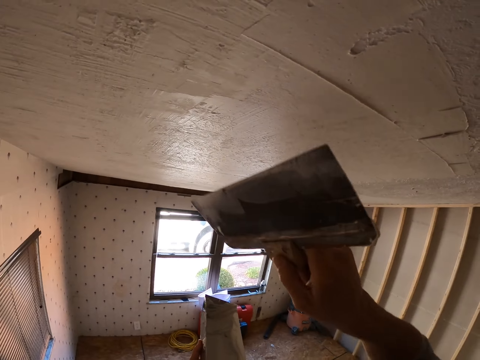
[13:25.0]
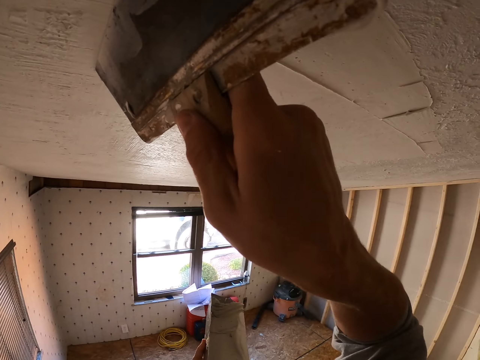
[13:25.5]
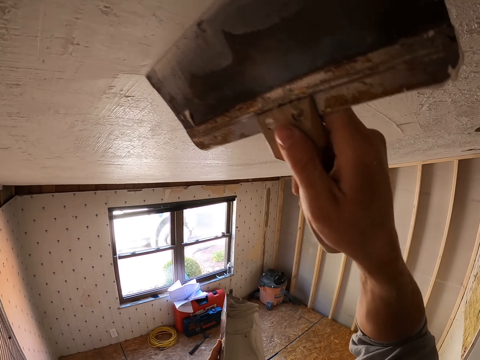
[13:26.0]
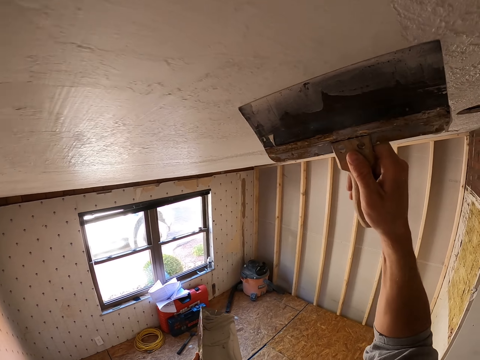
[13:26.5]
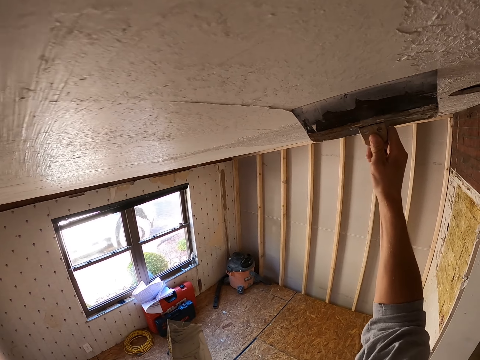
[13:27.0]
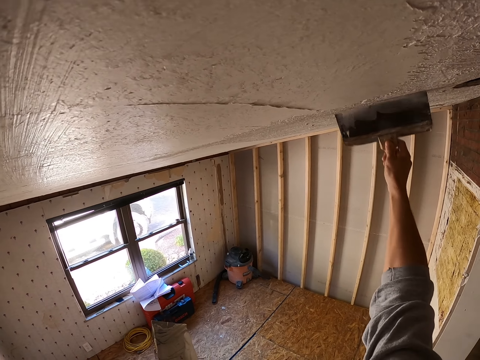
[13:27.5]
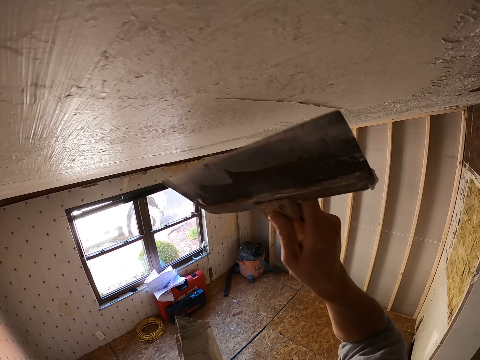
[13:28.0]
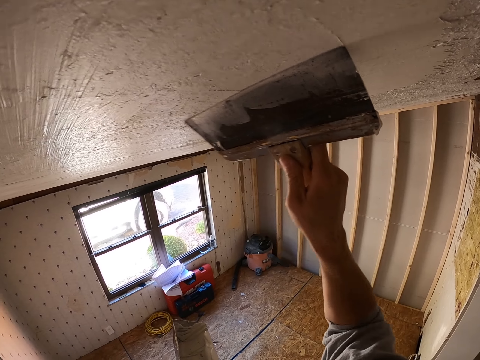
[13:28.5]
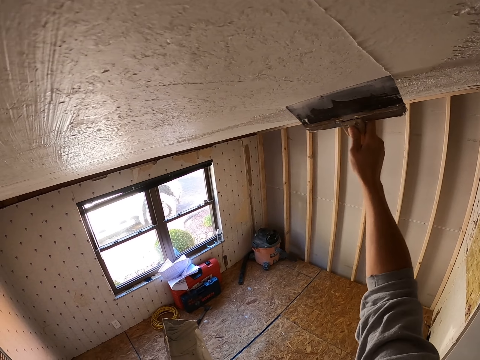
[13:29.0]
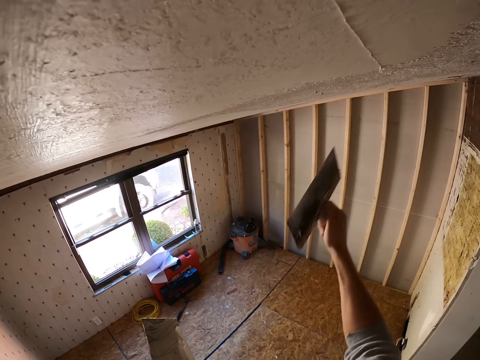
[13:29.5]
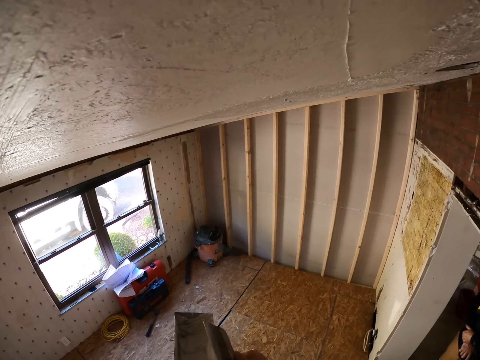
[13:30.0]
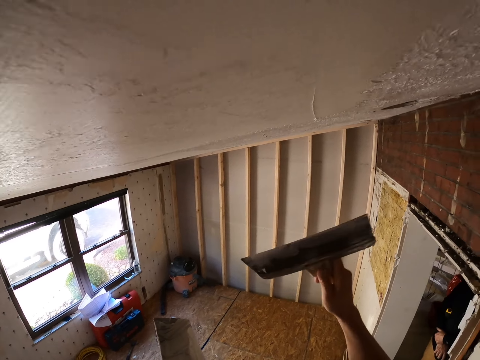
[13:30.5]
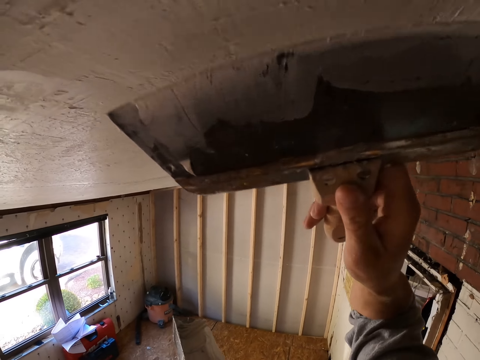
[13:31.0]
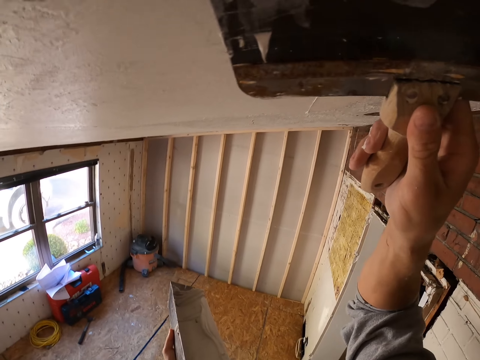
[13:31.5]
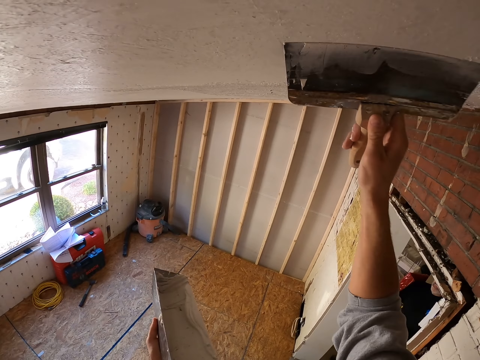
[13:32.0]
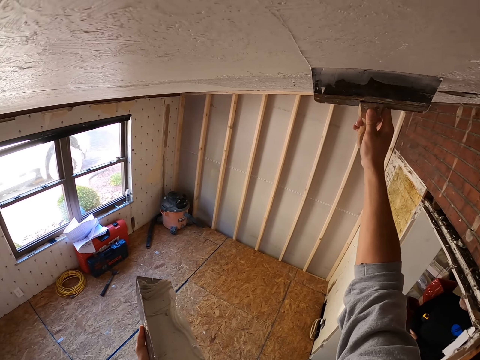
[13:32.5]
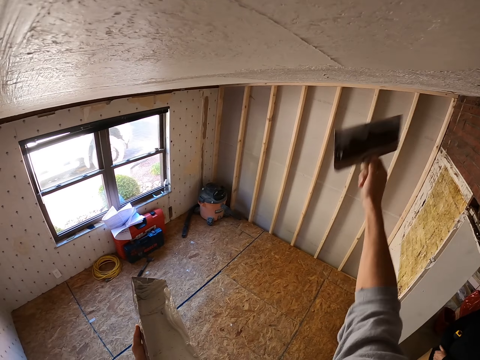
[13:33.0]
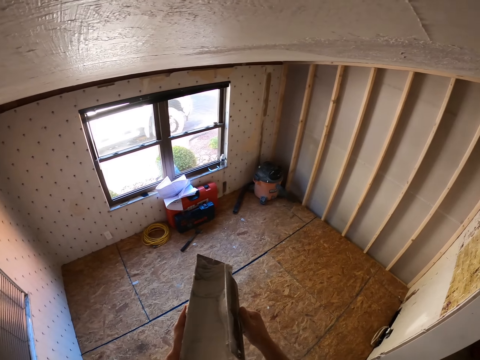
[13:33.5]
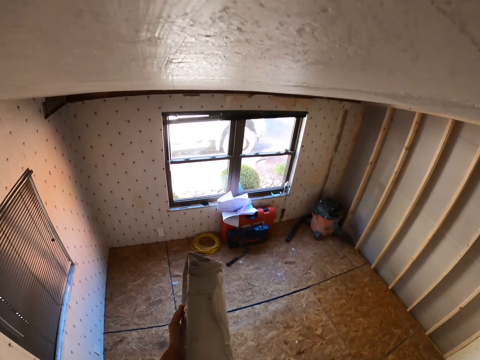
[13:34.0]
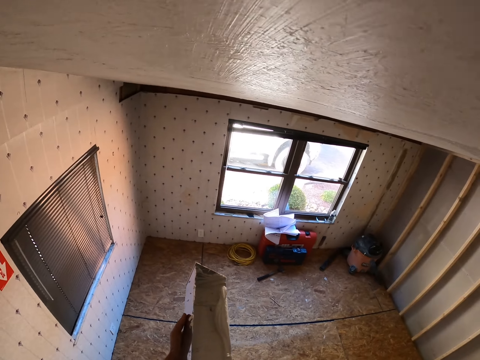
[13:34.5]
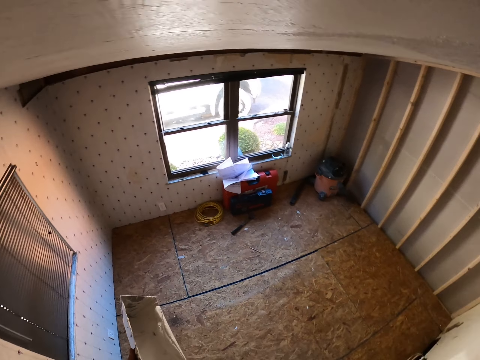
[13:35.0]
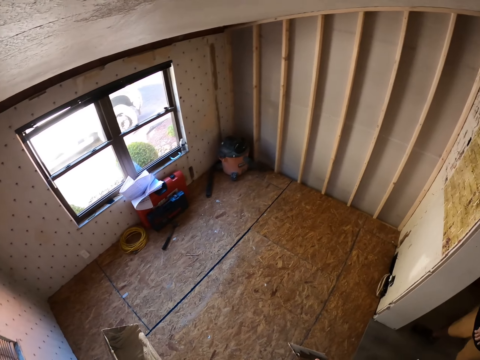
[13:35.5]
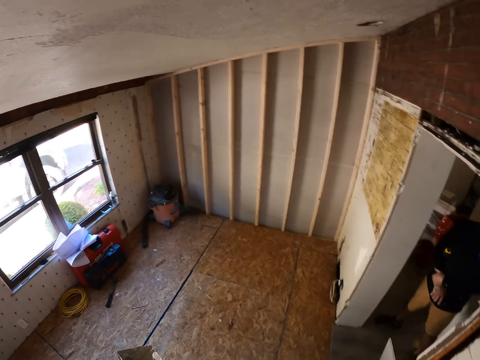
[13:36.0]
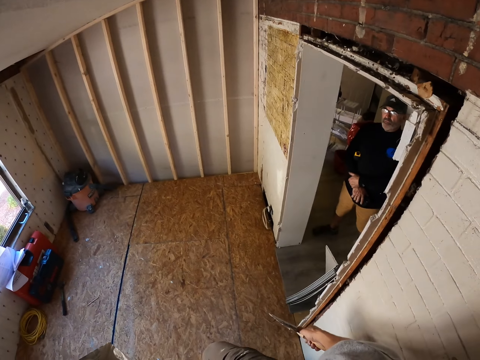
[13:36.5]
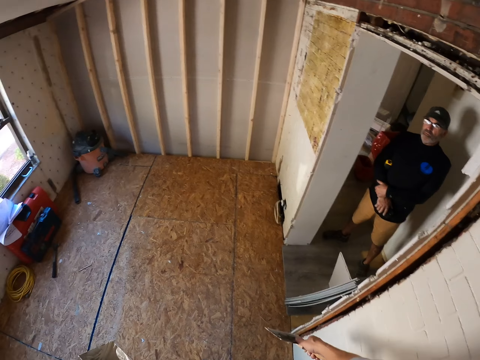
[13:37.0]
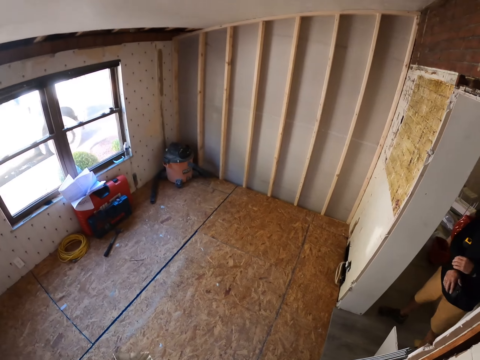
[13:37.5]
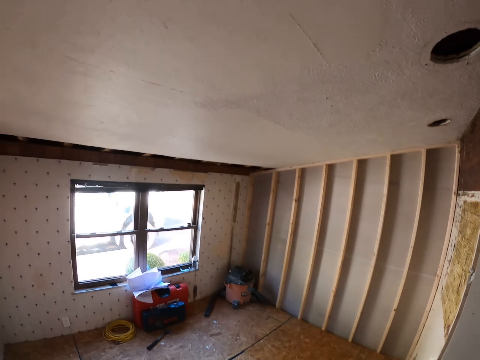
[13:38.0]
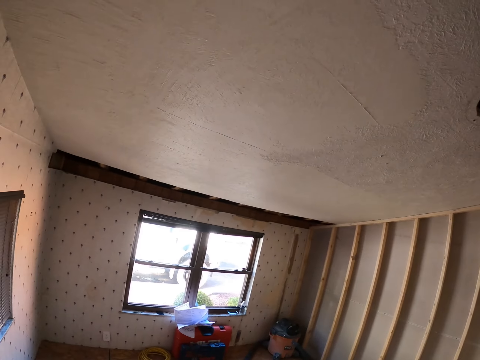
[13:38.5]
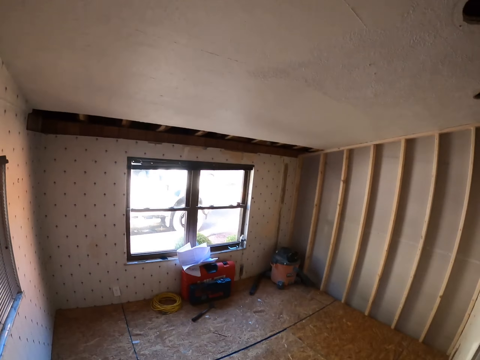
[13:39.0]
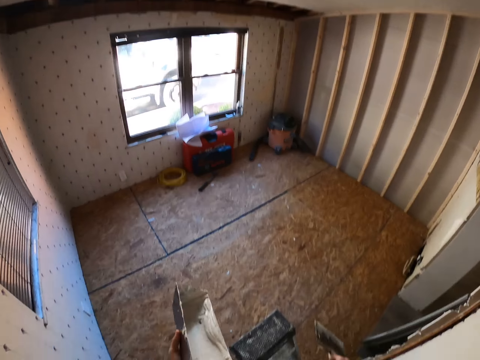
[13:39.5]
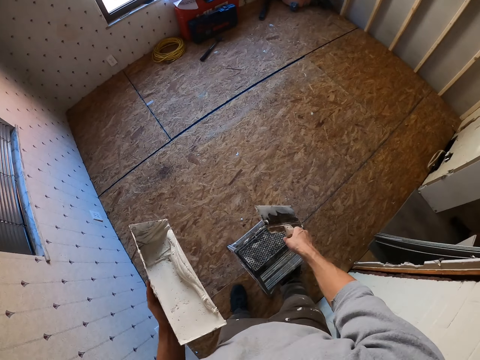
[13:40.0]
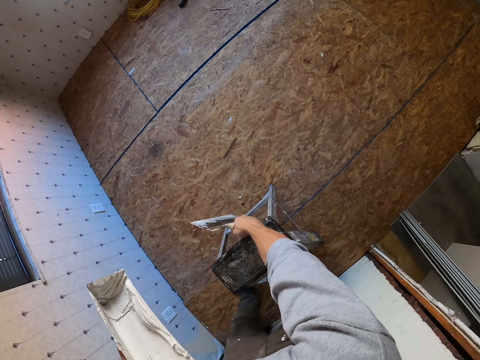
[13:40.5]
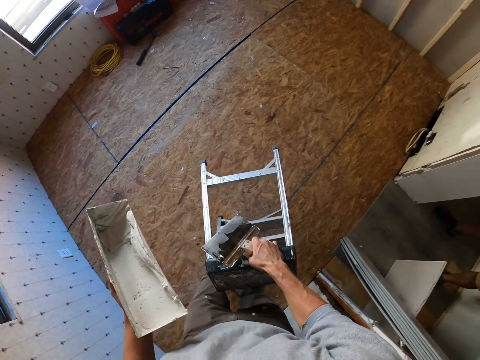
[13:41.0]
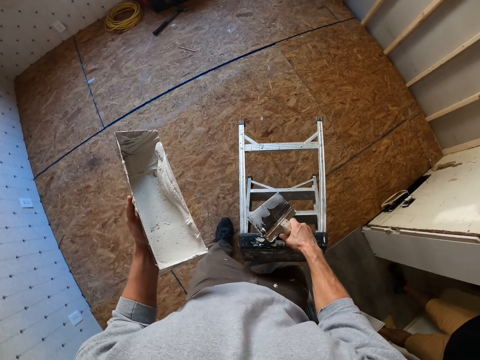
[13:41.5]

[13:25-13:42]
The camera wearer paints the ceiling with a scraper. They drop the right hand. They remove paint on the brush. They lift the scraper and paint the ceiling with the scraper. They drop the right hand. They remove paint from the scraper. They look around. They look at a man. The camera wearer looks at the ceiling. They climb down the ceiling. They carry the ladder. They take the ladder. They look around.

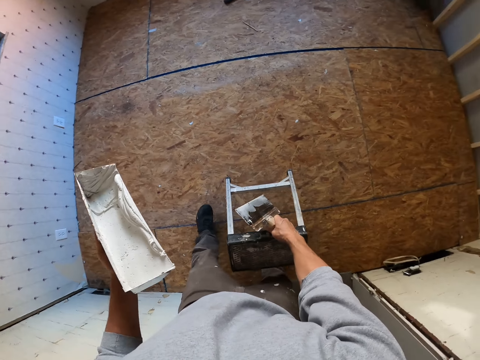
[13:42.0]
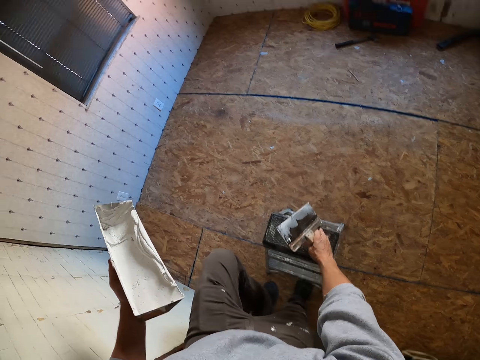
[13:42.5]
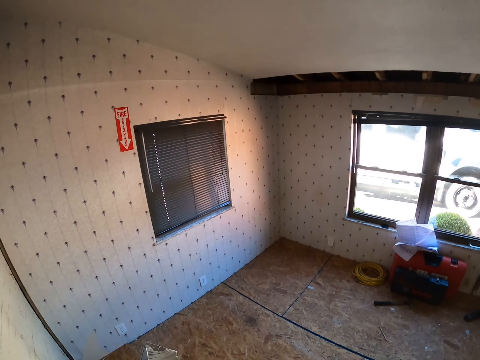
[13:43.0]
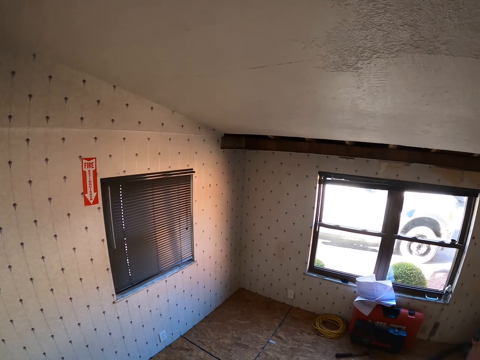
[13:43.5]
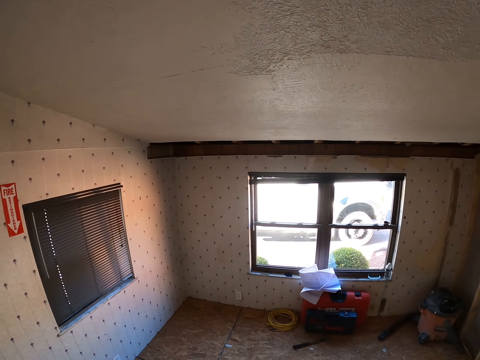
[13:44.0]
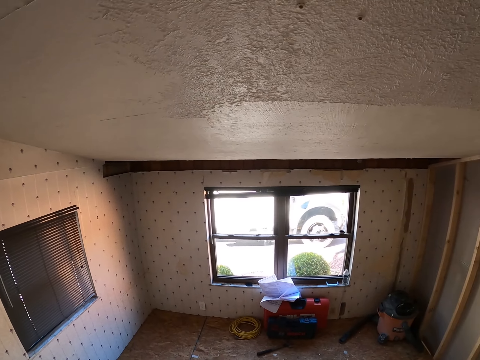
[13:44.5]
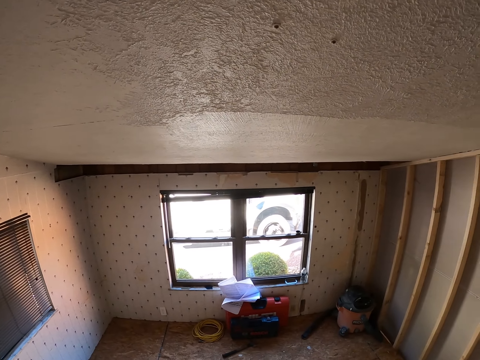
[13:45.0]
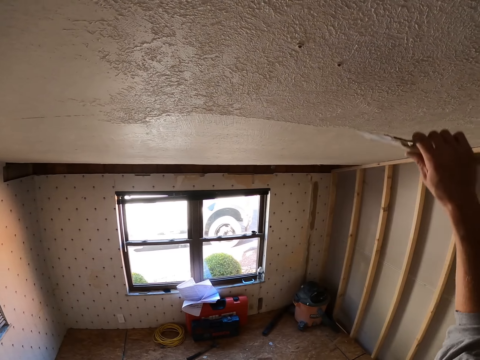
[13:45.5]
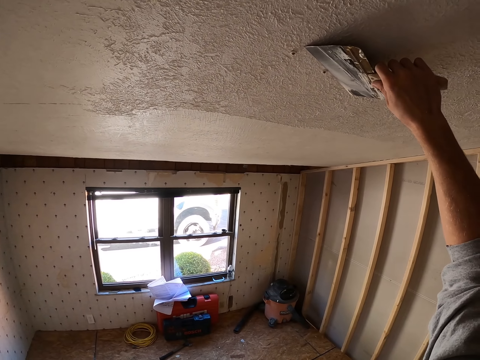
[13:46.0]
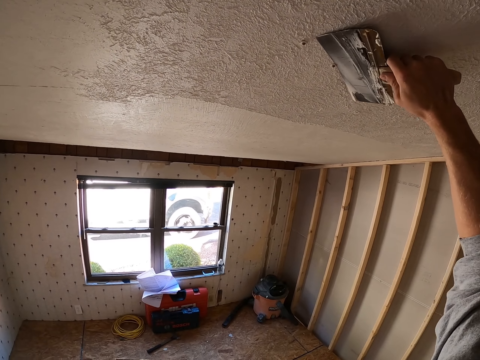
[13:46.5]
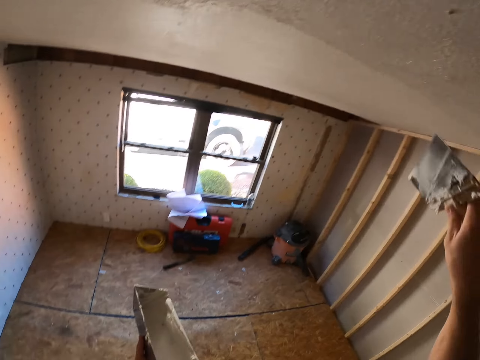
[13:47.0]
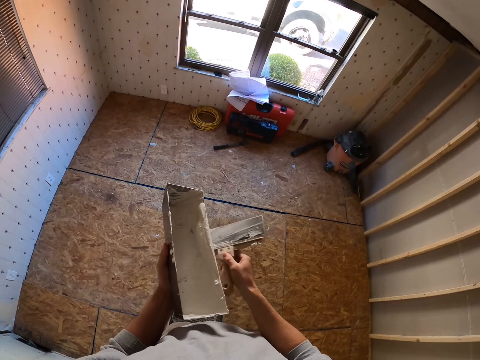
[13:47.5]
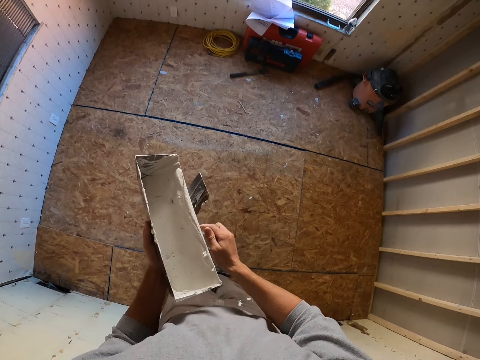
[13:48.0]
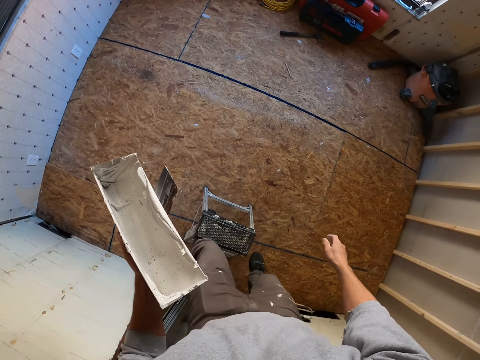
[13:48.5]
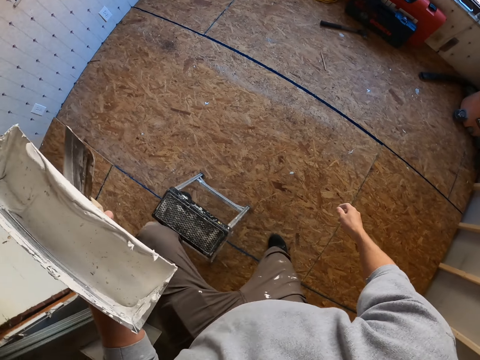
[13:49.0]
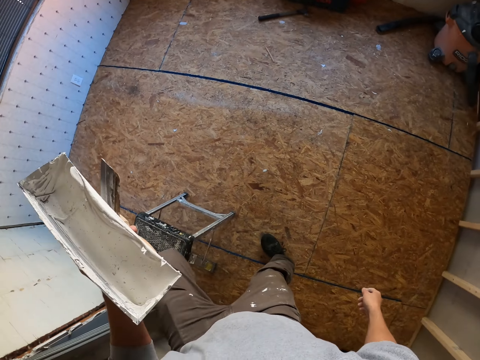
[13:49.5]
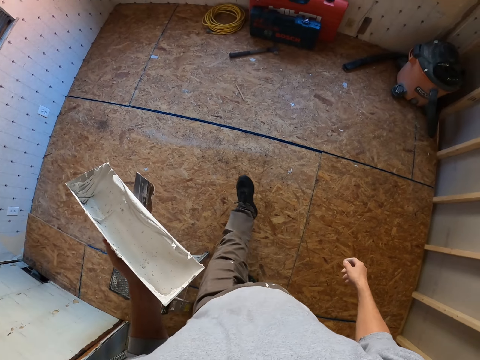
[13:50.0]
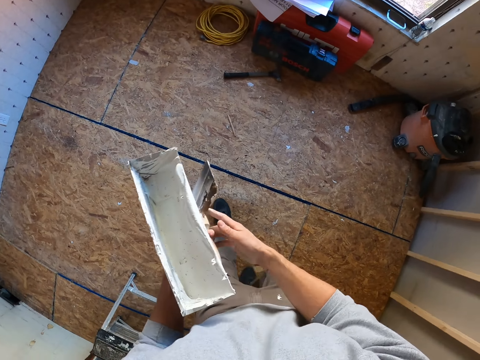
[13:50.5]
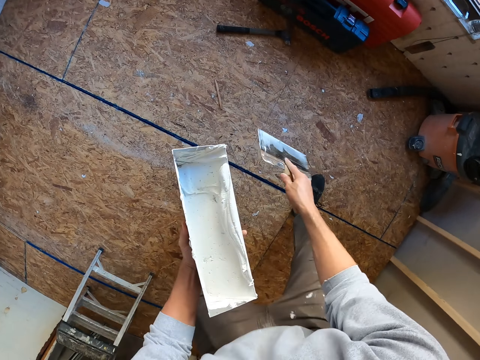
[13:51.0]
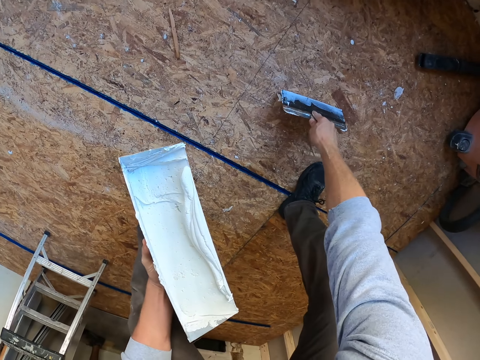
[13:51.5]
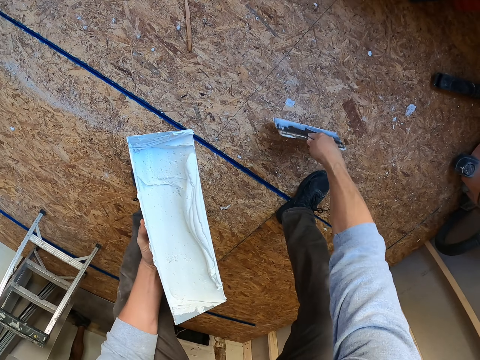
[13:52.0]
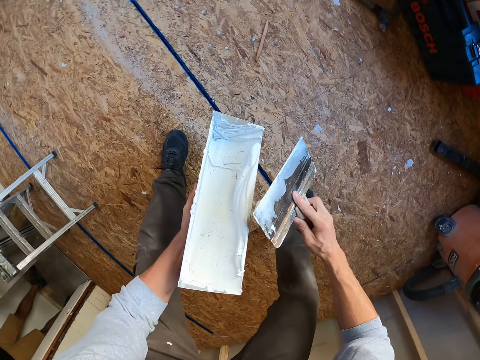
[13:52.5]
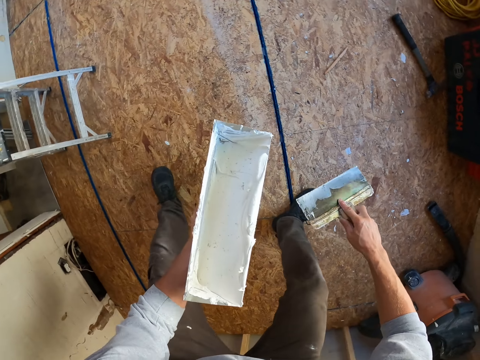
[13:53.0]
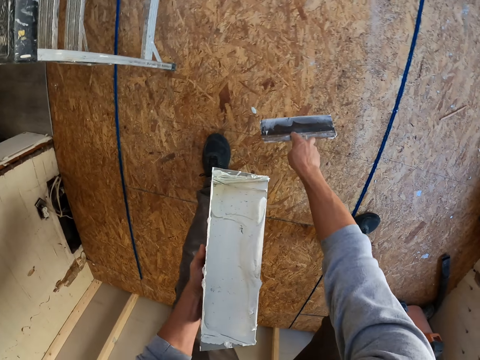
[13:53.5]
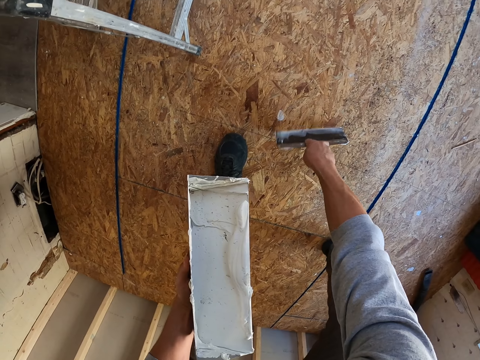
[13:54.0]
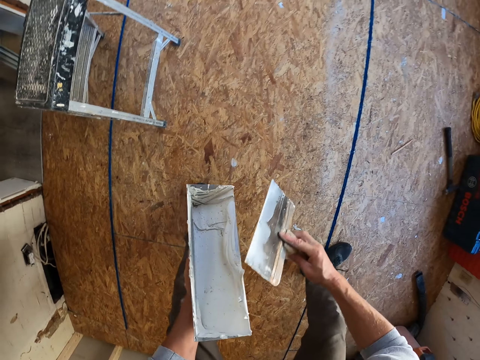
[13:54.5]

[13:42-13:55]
The camera wearer walks in the room. They put the ladder down. They climb the ladder. They look around. They lift the right hand. They remove a nail with a scraper. They drop the right hand. They hold a container with paint. They transfer the scraper to the left hand. They move the right hand. They step down from the step ladder. They make a step. They transfer the scraper to the right hand. They remove plaster down with the scraper. They rub the scraper on the floor. They lift the scraper. They rub the scraper on the container. They make a step. They move the right hand. They rub the scraper on the floor.
